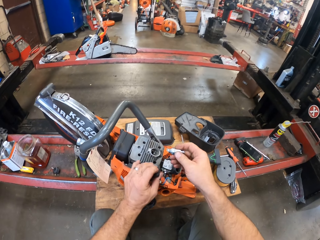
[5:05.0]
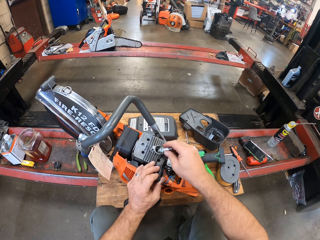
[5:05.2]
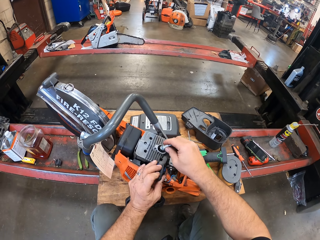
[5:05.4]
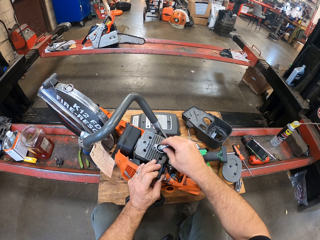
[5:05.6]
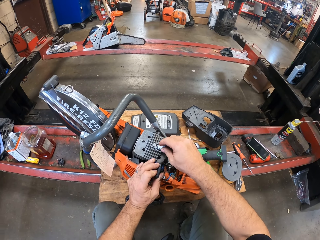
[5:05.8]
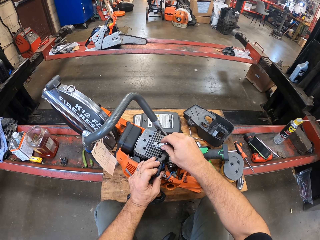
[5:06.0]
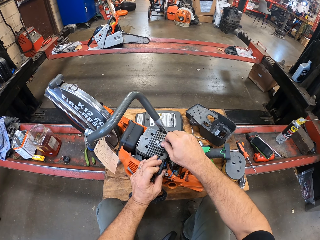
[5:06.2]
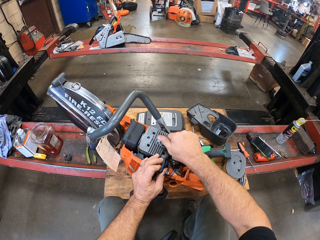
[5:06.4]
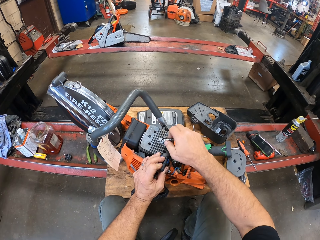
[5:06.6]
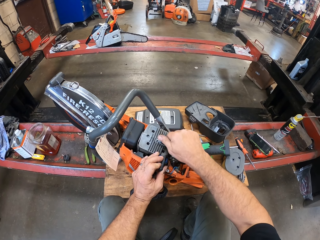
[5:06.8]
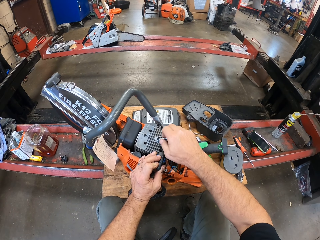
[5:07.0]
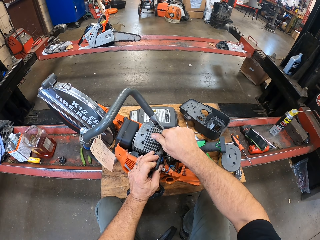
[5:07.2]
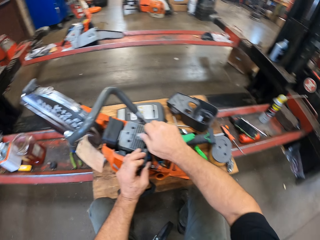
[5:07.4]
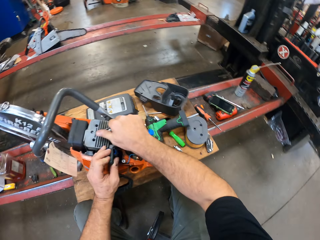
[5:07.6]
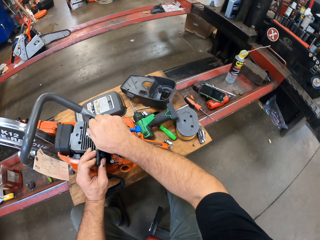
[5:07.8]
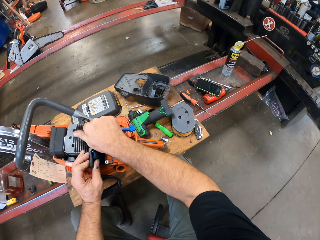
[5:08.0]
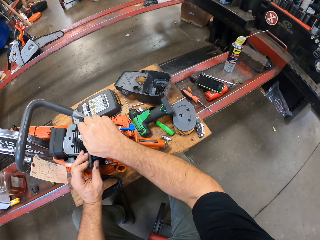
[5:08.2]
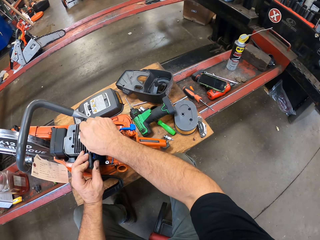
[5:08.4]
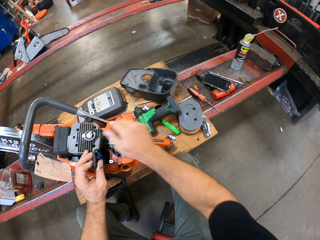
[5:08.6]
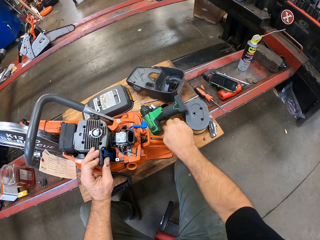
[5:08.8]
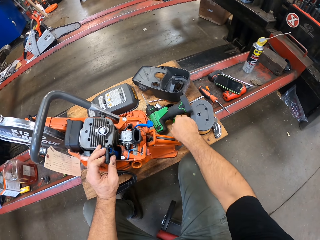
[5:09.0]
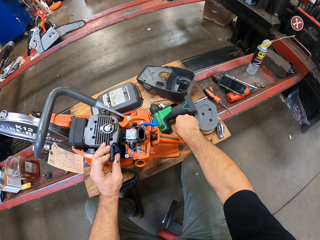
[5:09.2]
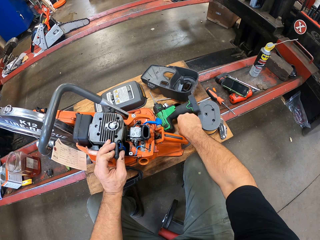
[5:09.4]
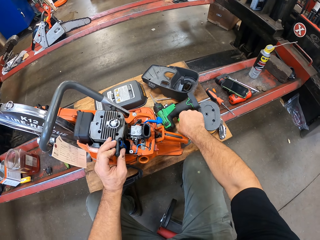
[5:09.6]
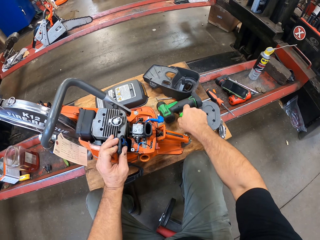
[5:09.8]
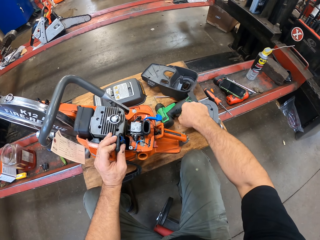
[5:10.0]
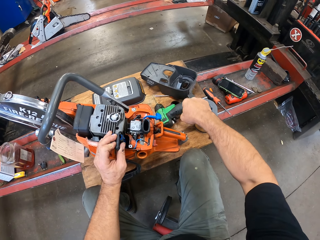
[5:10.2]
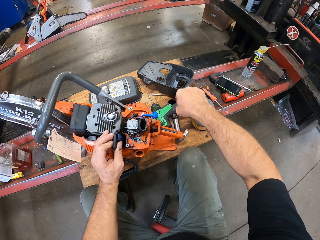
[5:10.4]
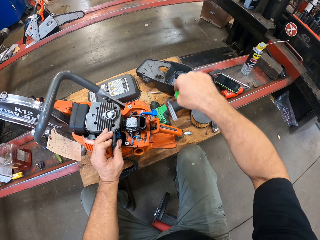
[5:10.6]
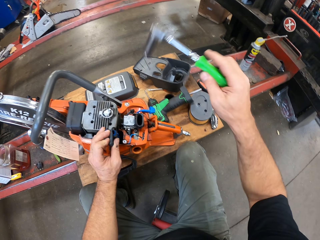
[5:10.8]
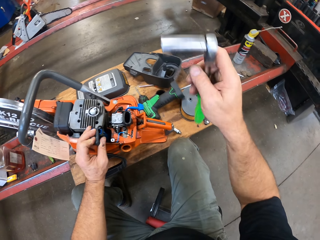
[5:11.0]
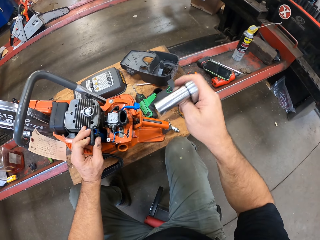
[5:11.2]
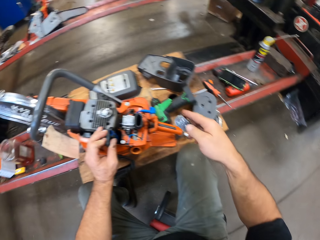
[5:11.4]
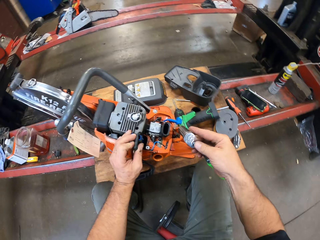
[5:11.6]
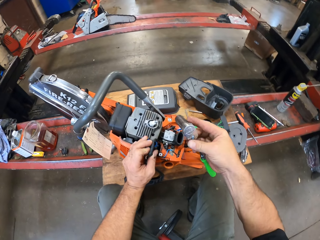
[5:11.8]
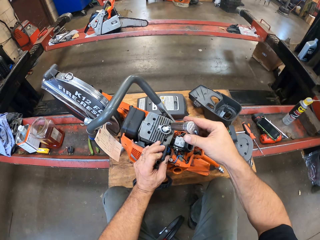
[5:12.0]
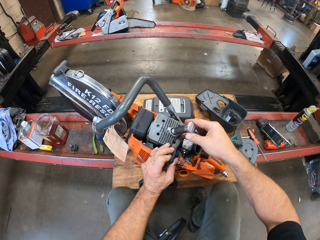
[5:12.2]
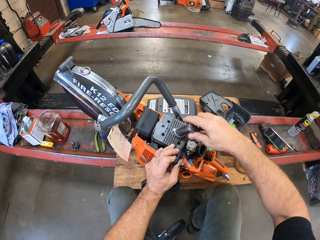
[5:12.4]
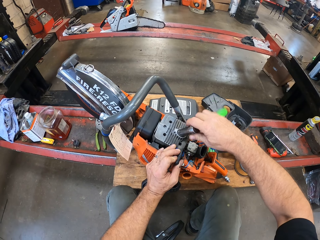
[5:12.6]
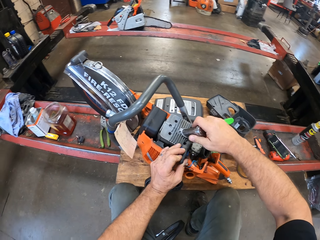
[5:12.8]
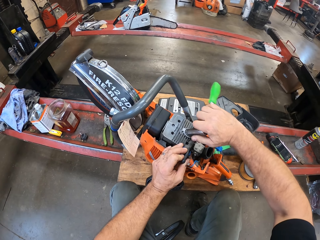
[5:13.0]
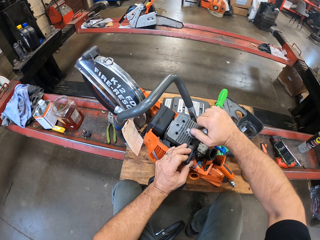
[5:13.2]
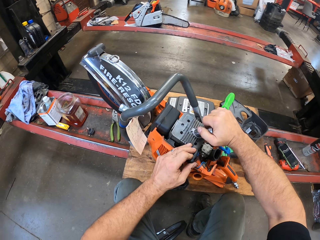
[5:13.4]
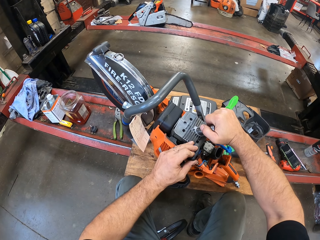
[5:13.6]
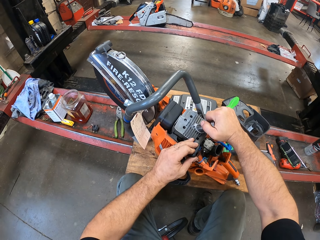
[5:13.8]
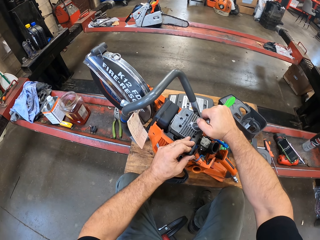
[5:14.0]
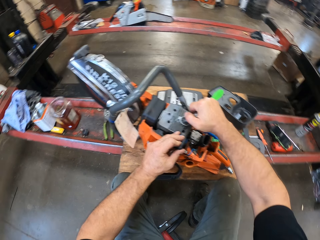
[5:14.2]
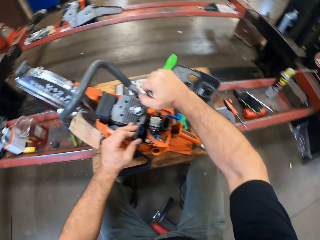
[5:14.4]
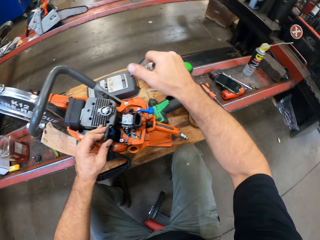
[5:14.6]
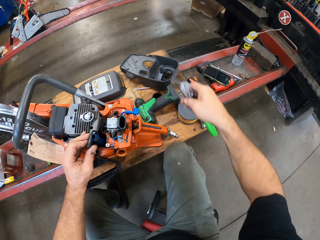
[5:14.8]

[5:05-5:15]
The camera wearer screws the spark plug into the circular hand saw. He picks up a plug spanner from the plank with his right hand. He turns the spark plug with the plug spanner.

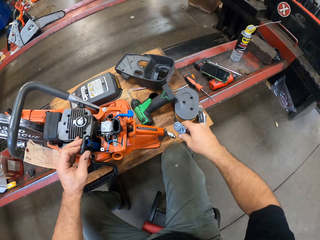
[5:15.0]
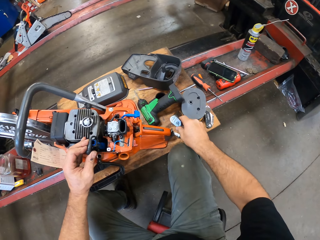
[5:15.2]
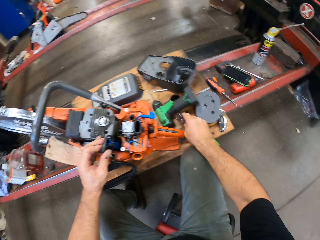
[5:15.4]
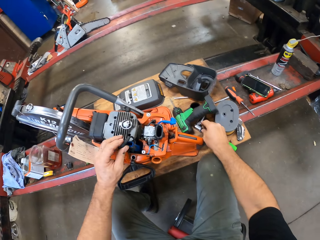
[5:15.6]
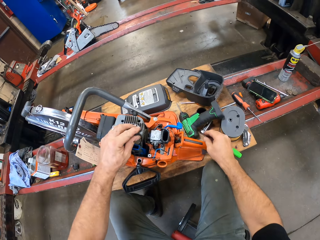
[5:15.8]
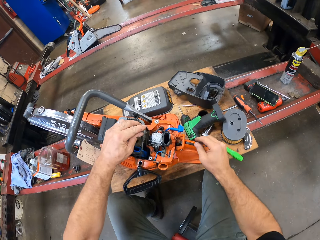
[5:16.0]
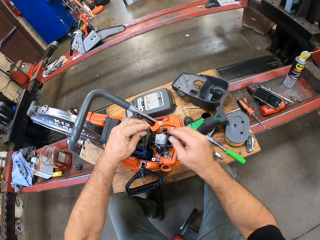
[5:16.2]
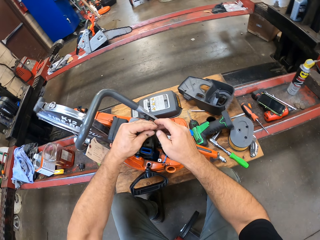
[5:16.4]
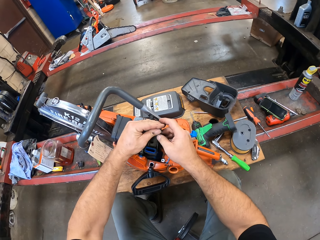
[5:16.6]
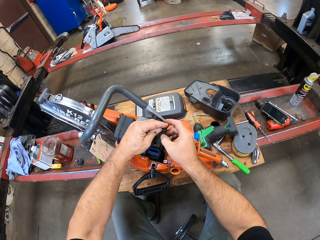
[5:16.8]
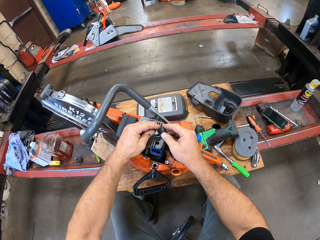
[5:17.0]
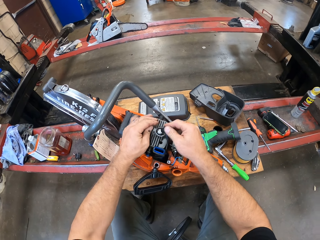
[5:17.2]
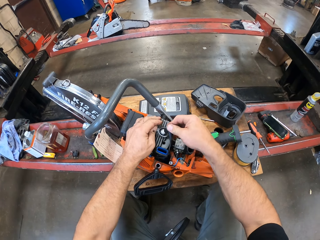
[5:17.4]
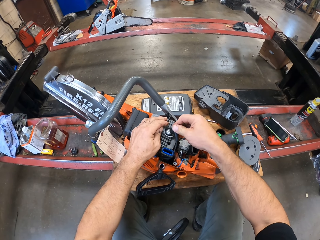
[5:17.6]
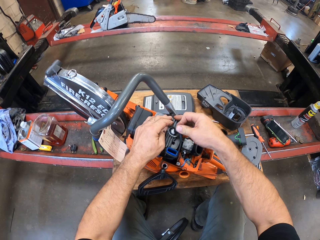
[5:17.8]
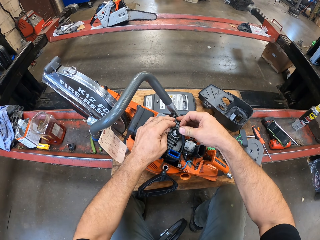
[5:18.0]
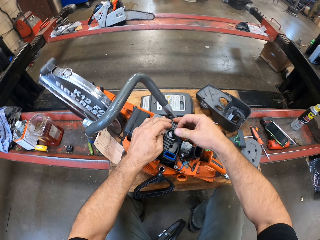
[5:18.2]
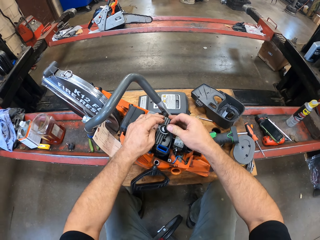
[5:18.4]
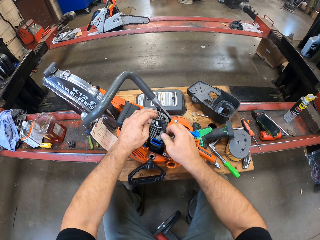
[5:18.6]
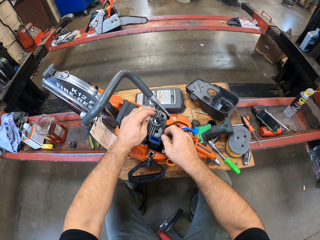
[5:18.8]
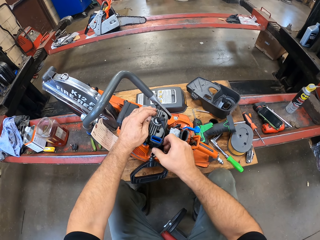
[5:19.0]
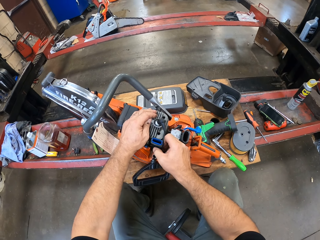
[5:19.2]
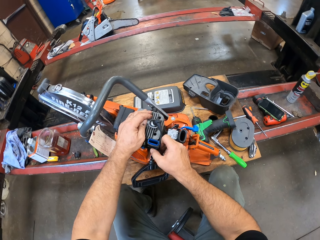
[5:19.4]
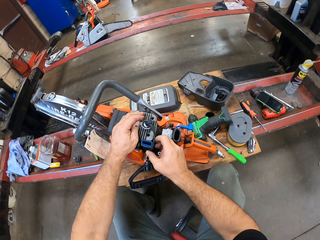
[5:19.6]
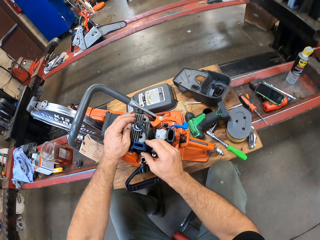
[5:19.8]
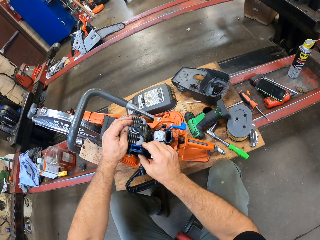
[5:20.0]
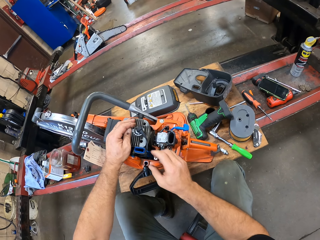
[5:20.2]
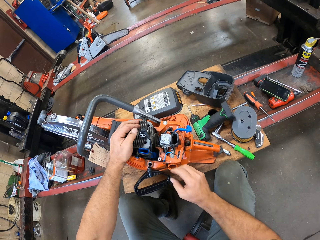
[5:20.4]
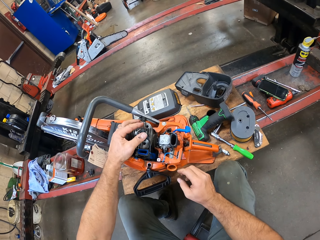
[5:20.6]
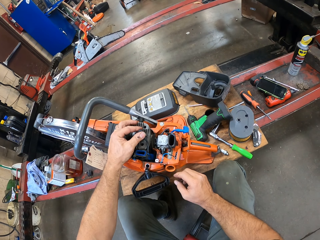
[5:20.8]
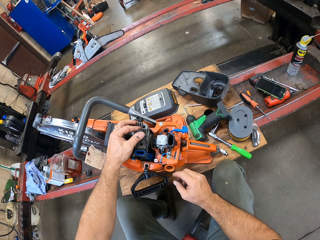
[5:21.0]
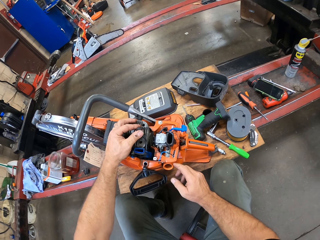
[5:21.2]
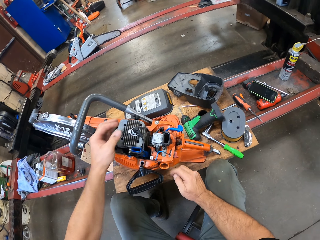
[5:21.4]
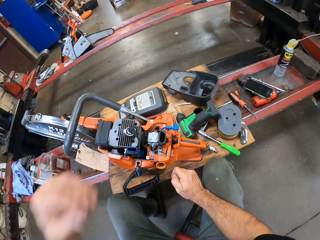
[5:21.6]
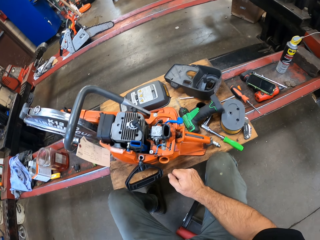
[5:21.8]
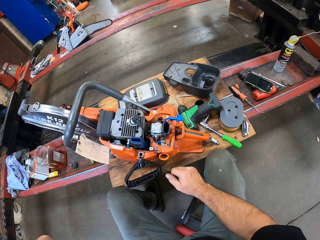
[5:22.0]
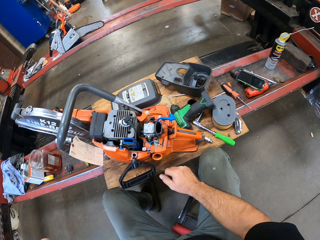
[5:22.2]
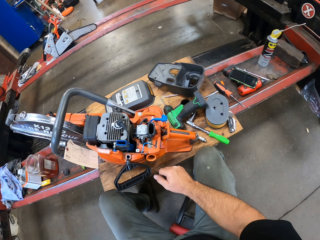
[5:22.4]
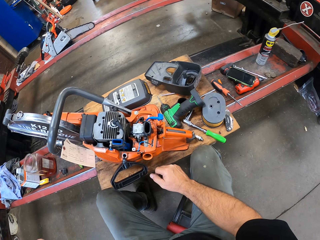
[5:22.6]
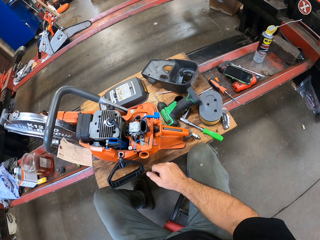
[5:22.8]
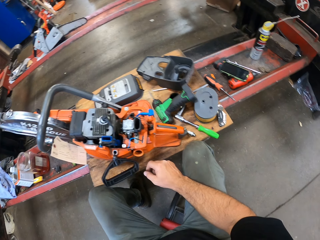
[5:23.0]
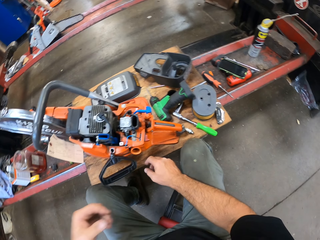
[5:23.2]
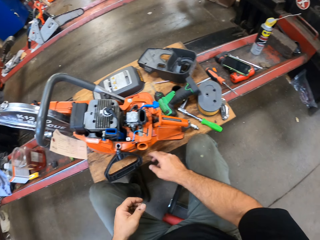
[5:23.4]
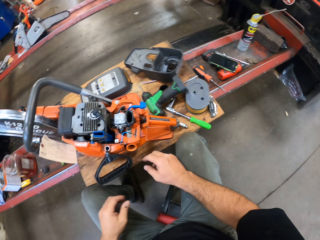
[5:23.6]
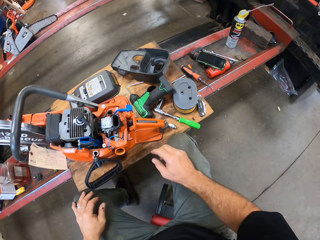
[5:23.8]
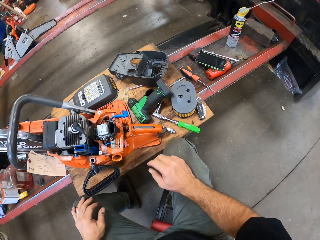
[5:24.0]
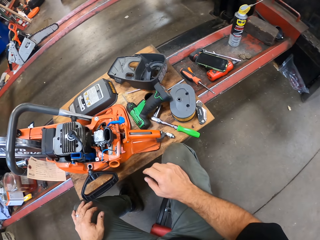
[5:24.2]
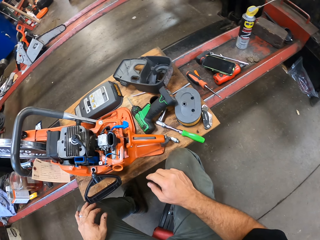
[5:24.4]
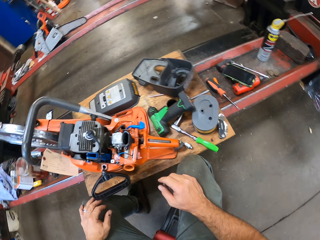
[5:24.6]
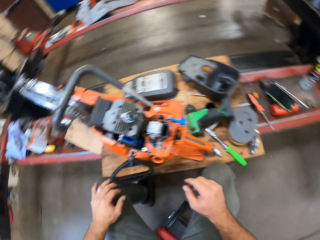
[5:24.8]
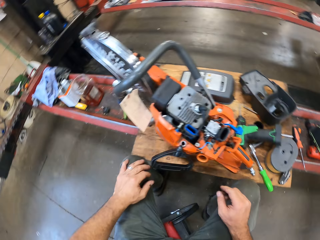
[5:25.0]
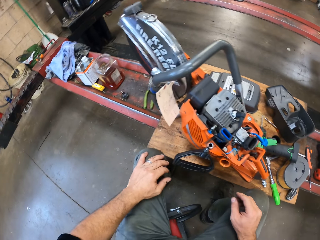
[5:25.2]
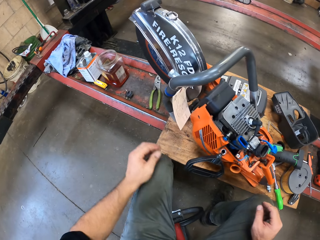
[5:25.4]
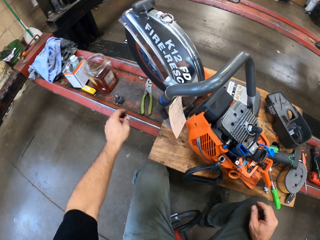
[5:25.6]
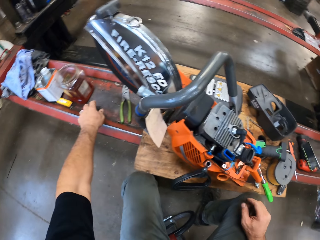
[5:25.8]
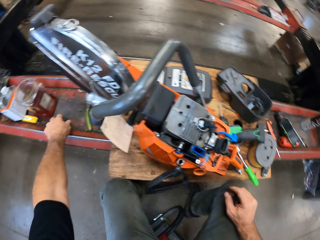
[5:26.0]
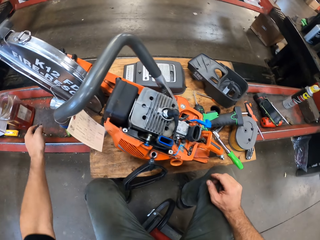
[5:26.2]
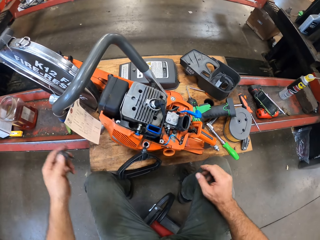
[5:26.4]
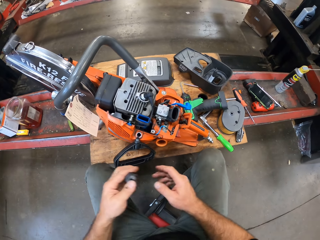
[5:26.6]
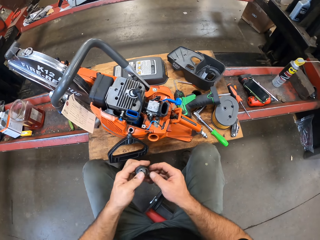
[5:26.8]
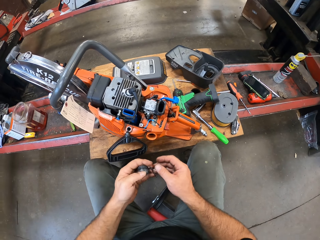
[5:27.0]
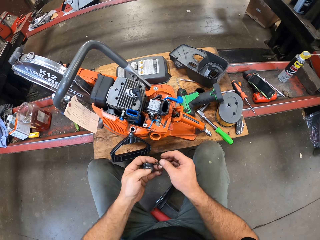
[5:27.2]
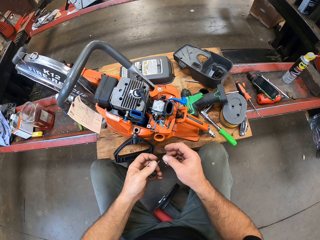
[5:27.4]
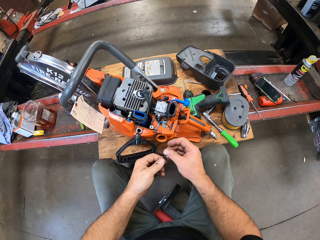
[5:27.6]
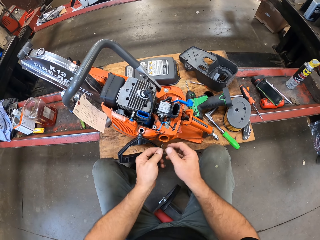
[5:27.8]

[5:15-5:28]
The camera wearer puts the torque wrench on the work table. He moves the spark plug cover to the spark plug and fixes the spark plug cover on the spark plug with his right hand. He touches the spark plug cover. He holds the spark plug cover on the spark plug. He moves his hand to the face. He stares at the lawn mower. He looks around the garage. He picks up a fuel cap from the lift with his left hand.
